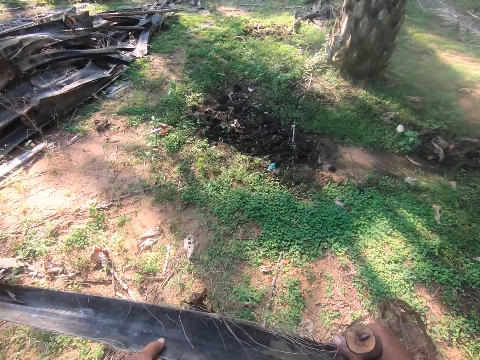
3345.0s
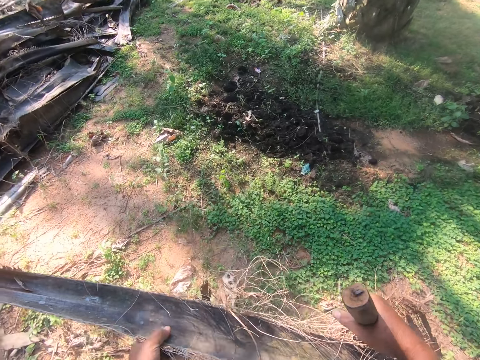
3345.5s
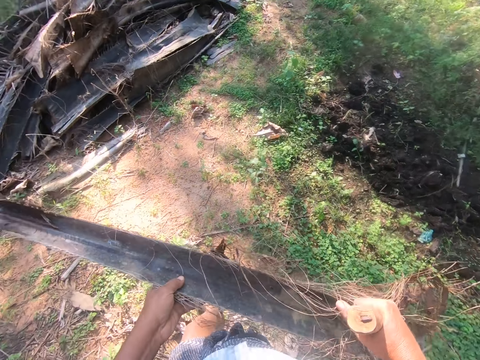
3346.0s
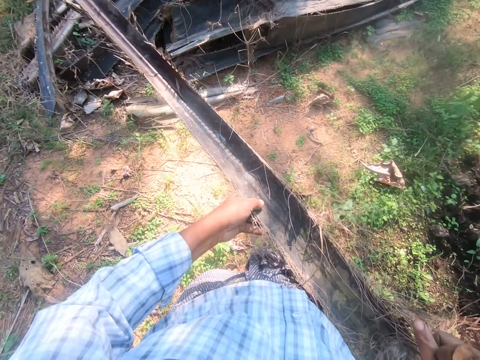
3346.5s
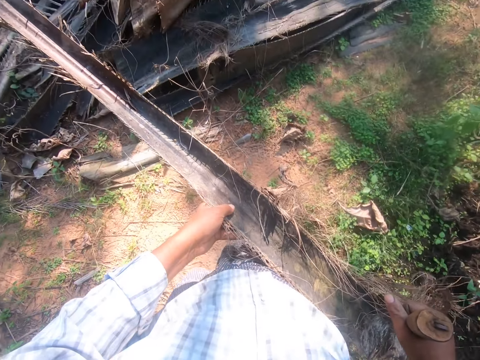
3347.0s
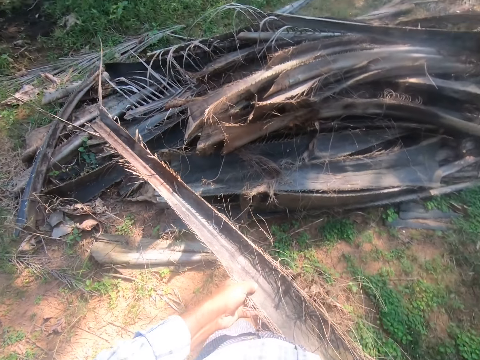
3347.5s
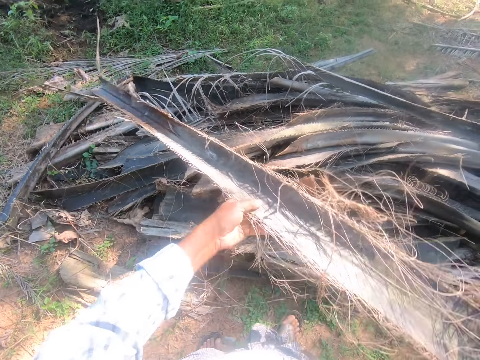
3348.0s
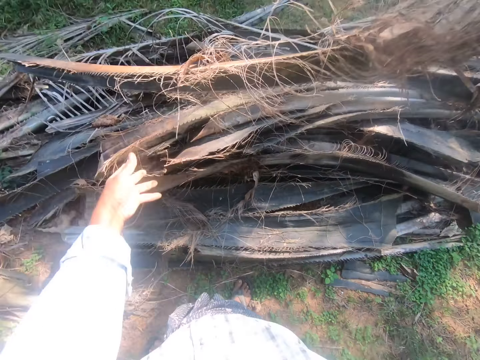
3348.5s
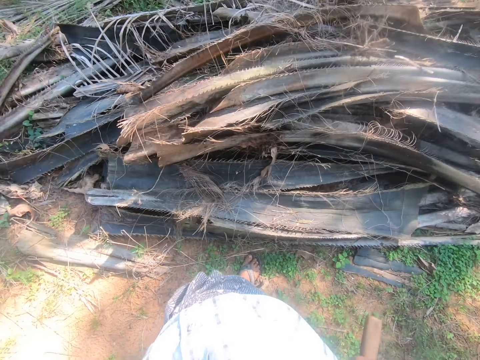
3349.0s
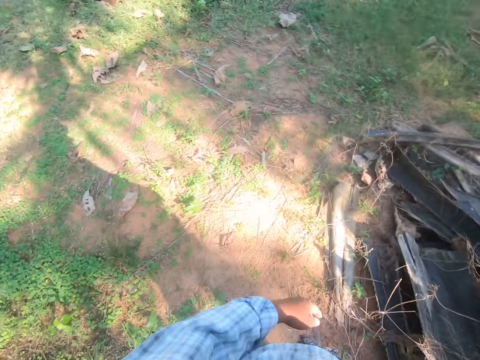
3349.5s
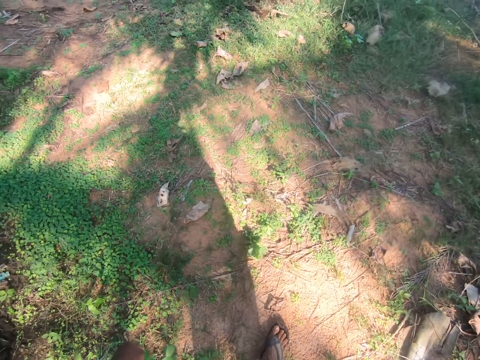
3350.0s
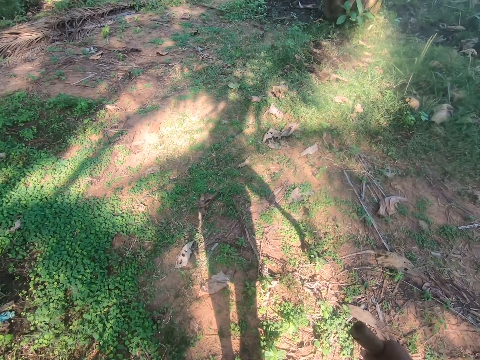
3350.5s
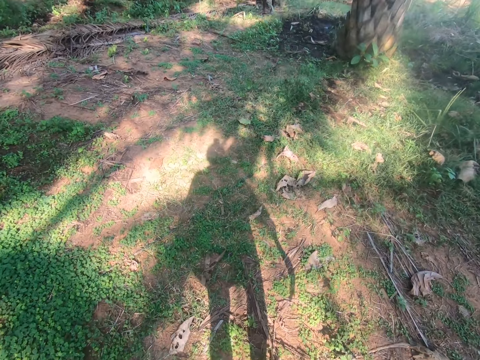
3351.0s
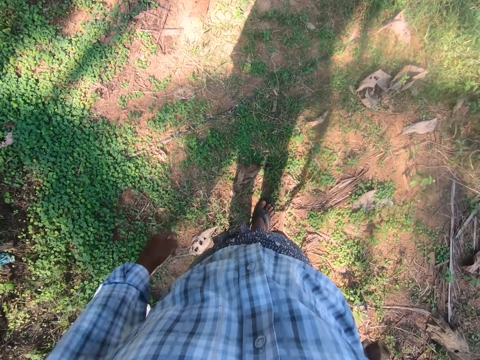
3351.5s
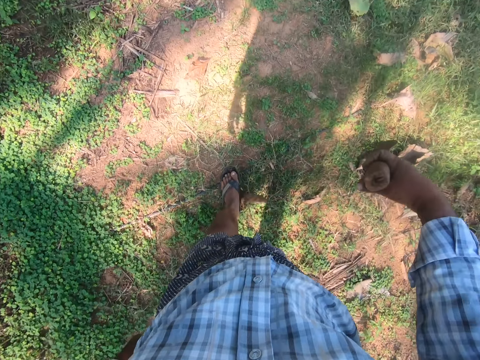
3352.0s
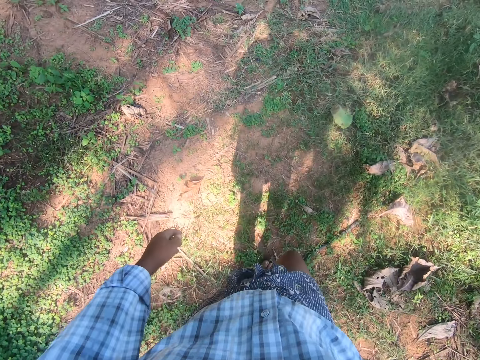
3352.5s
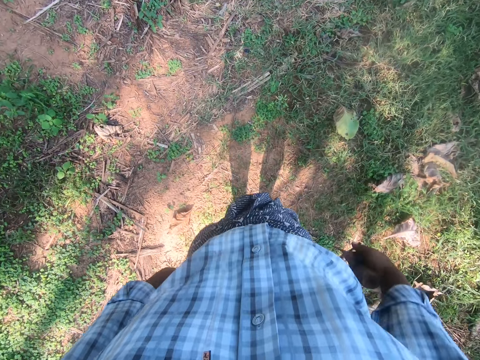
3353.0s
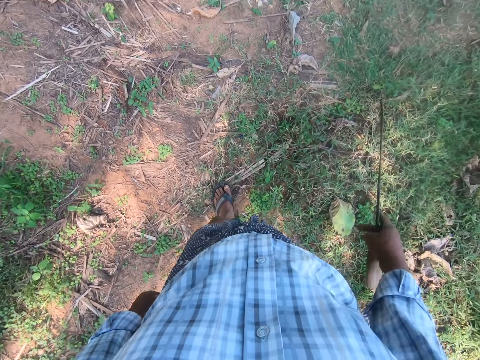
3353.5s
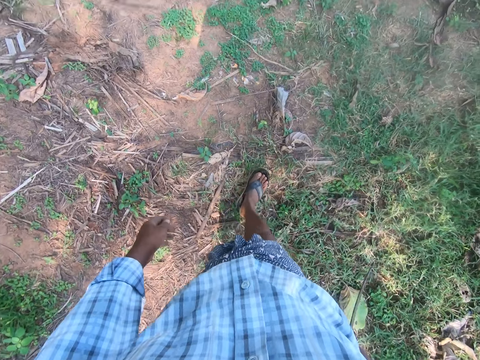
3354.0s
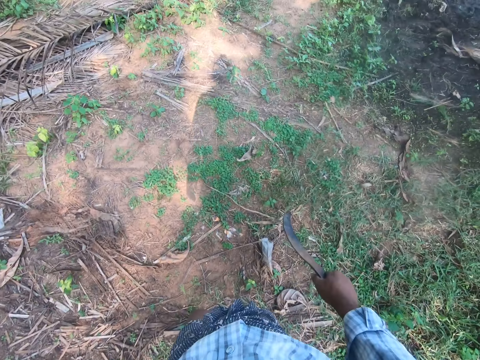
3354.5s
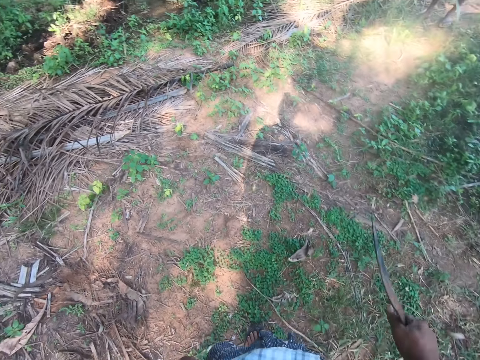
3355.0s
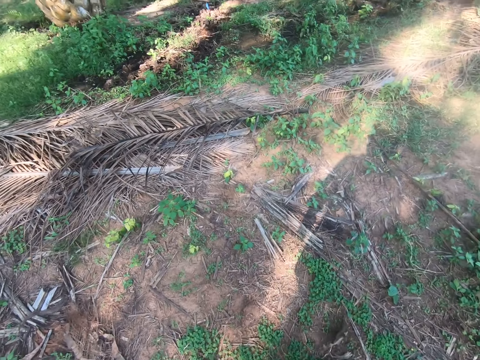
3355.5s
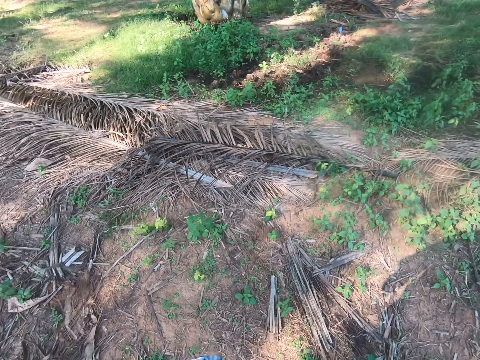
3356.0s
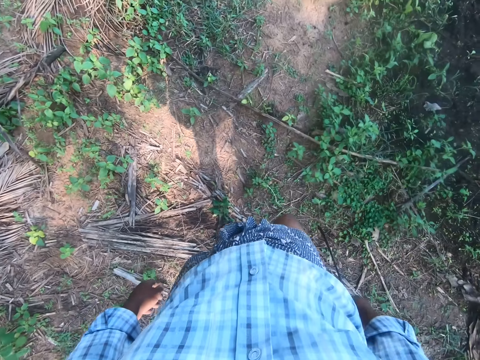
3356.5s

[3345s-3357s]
The camera wearer drops the palm frond on the pile of palm fronds. He walks through the plantation.

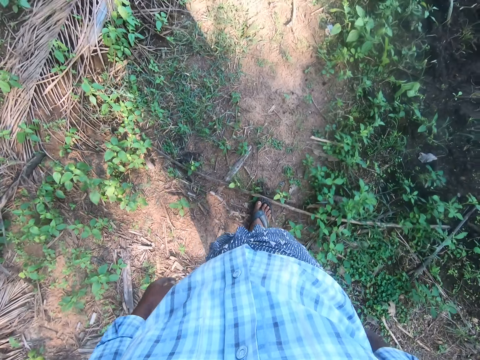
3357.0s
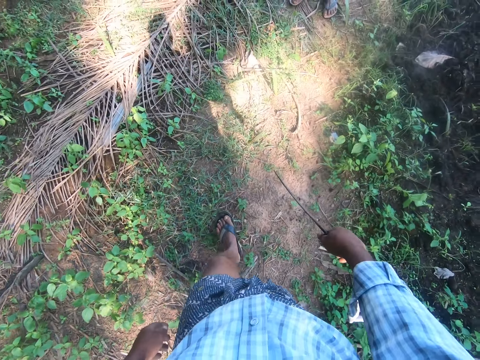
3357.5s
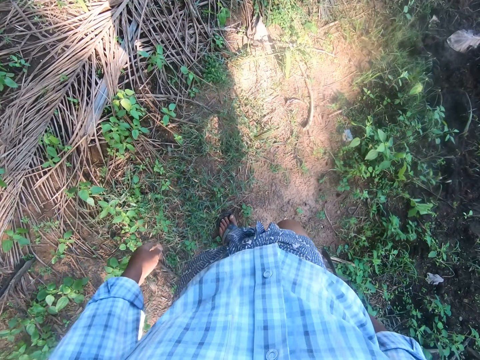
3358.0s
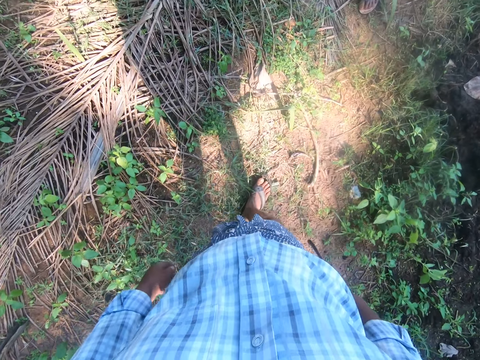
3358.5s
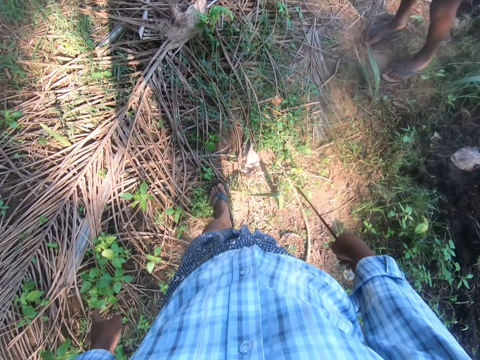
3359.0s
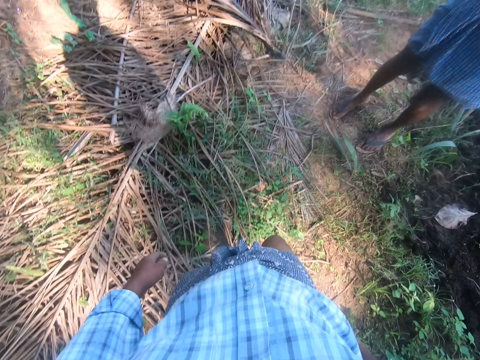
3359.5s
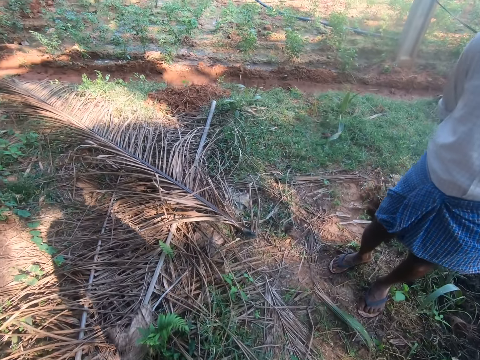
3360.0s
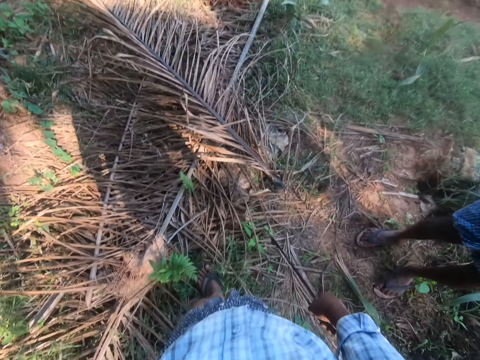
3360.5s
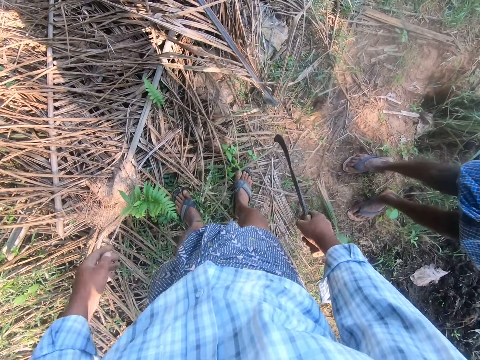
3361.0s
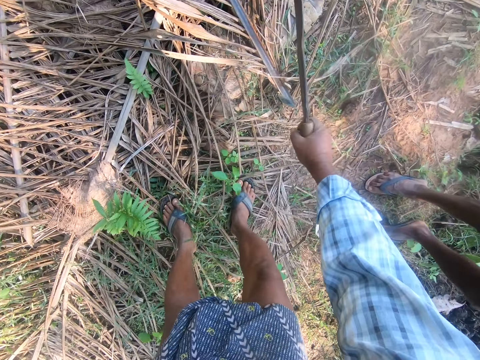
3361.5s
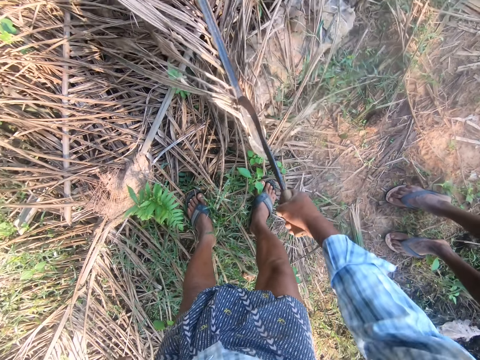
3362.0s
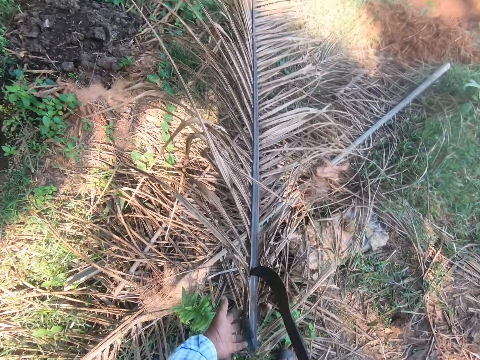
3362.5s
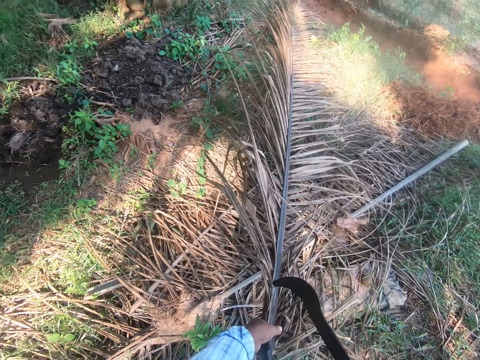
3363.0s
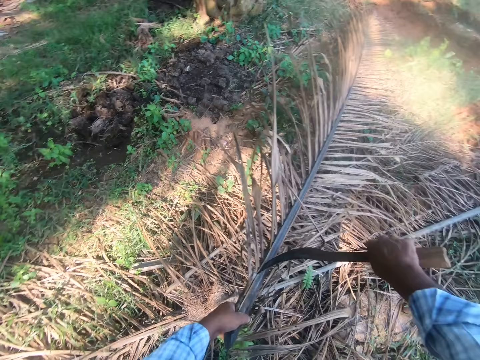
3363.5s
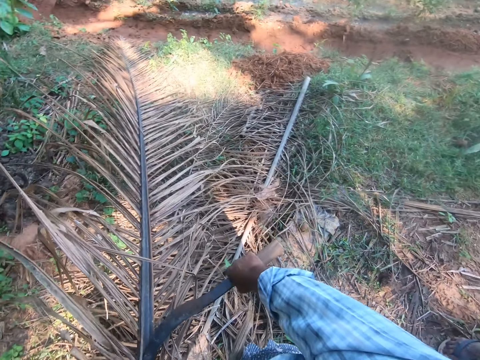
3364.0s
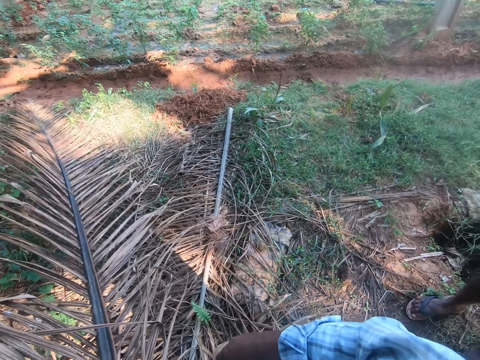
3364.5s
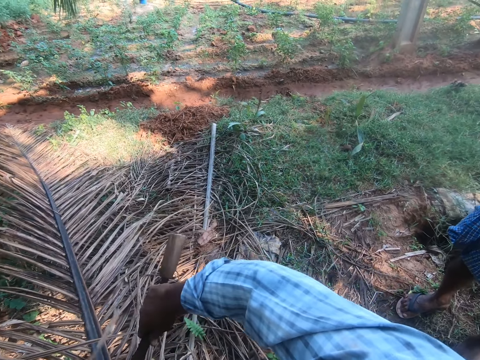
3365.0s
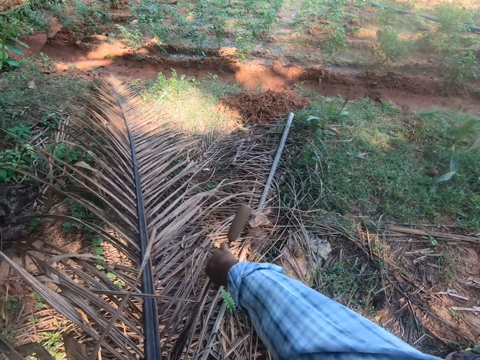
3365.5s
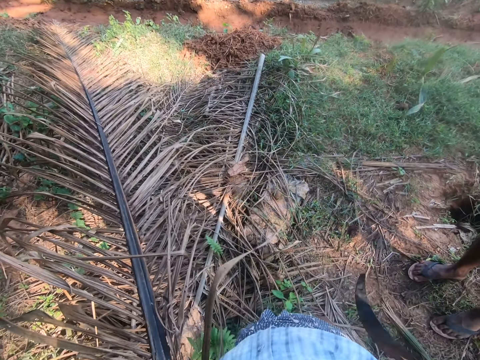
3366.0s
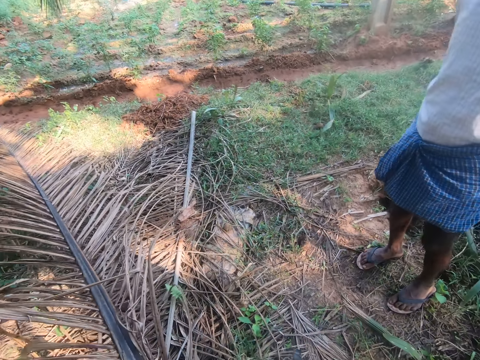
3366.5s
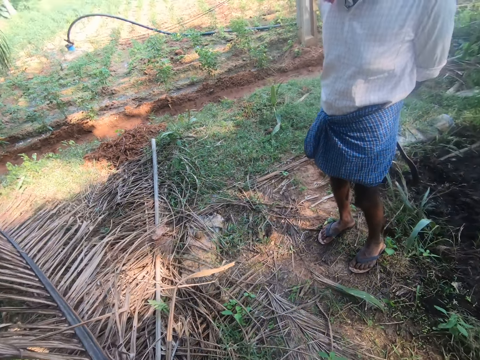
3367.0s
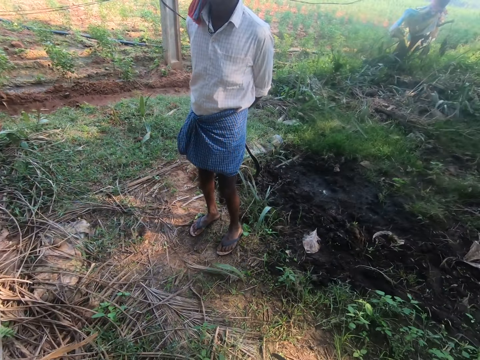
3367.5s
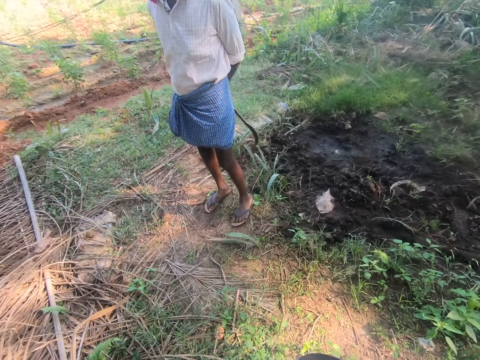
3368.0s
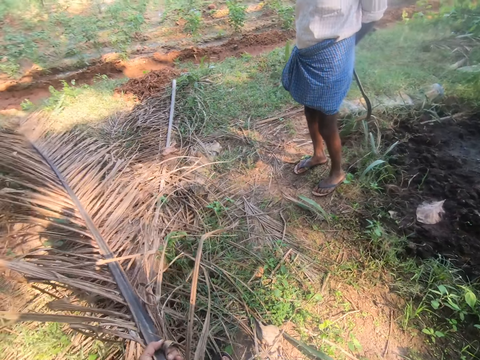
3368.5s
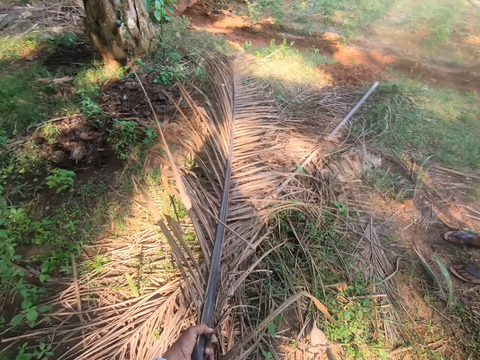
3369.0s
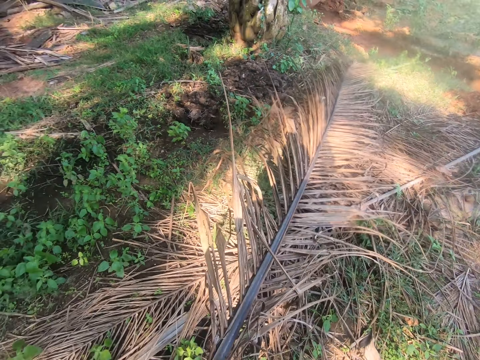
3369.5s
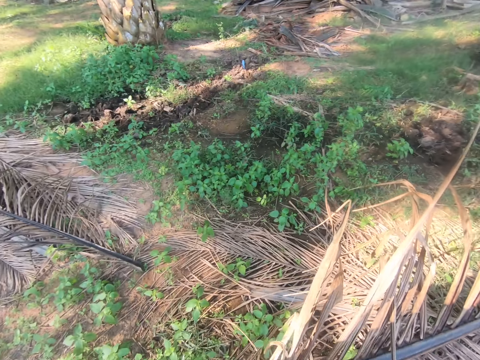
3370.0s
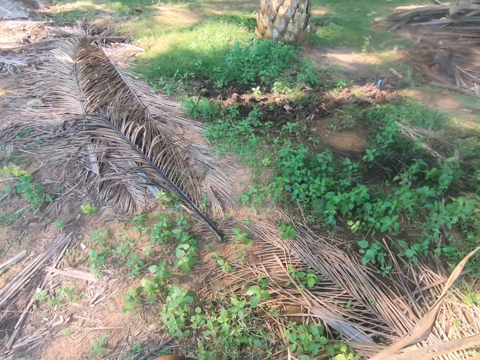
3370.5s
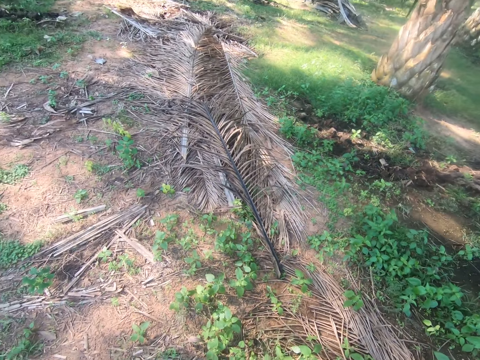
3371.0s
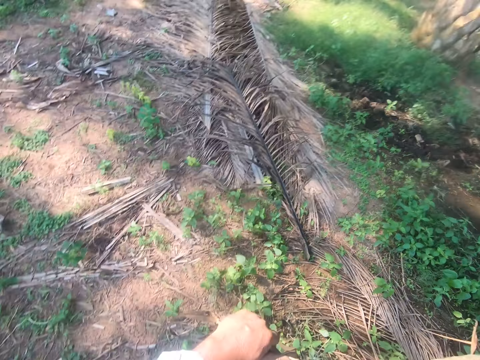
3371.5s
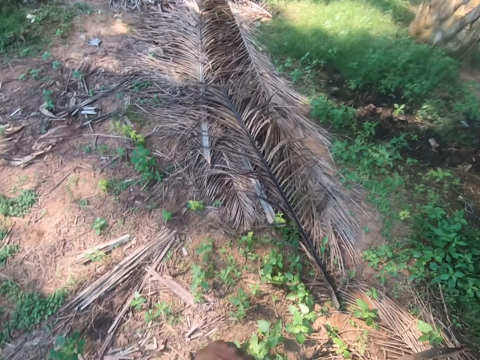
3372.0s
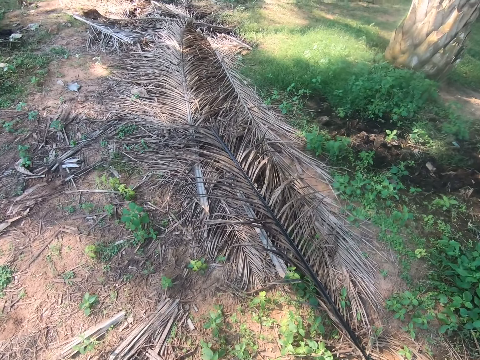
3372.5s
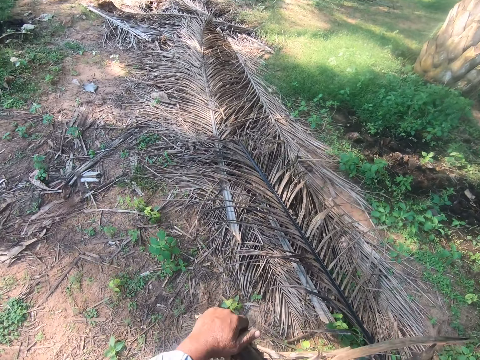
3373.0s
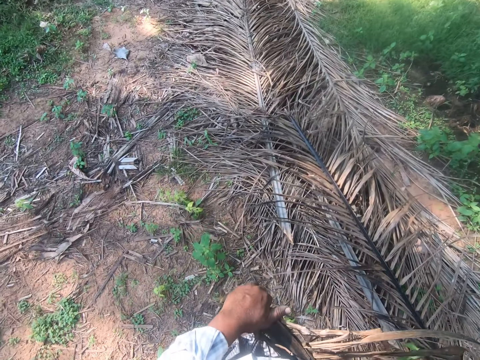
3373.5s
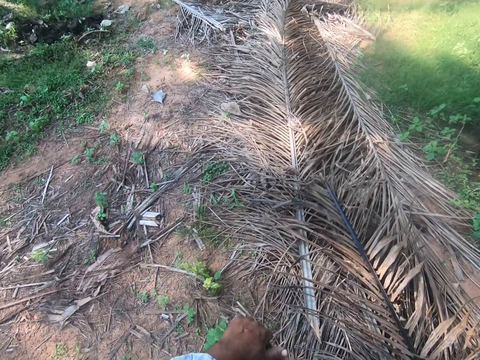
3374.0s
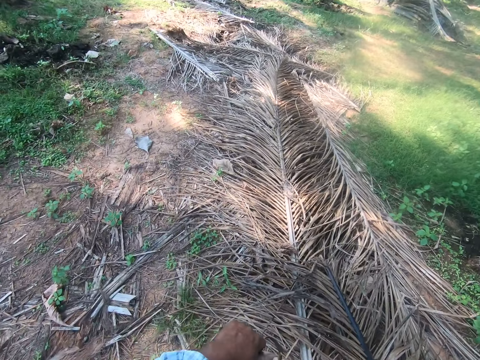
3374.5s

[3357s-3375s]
A man moves back. The camera wearer picks up a palm frond or leaf with the sickle in his right hand. He holds the palm frond with his left hand. He pulls the knife from the palm leaf. He drags the palm frond with his left hand. He looks around. He walks to a pile of palm fronds on the ground.
